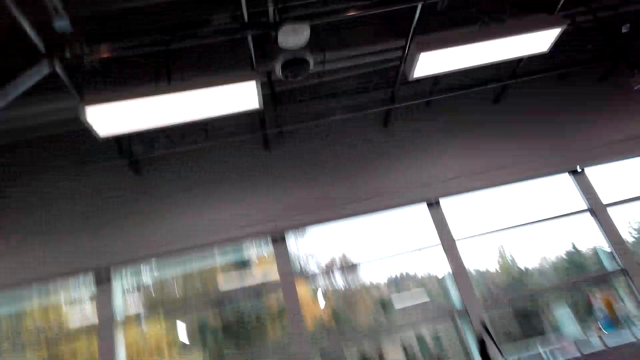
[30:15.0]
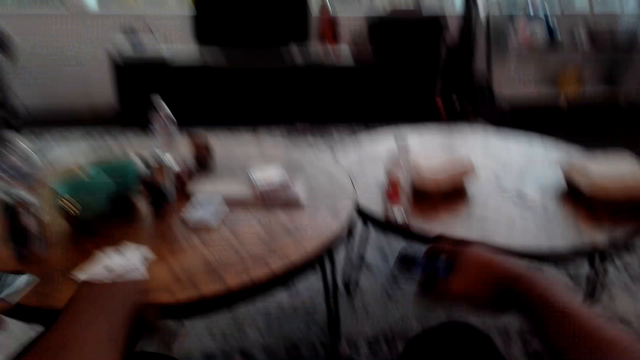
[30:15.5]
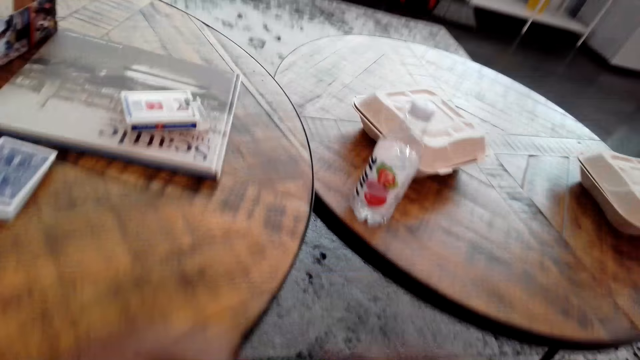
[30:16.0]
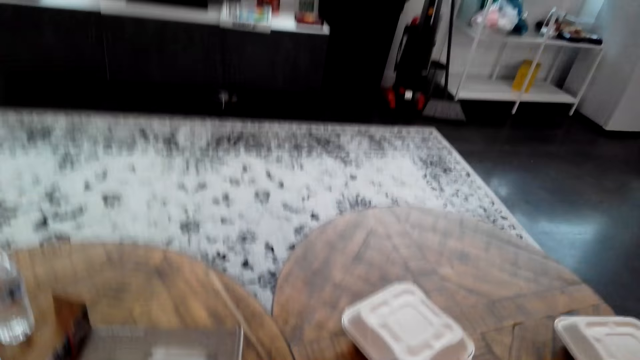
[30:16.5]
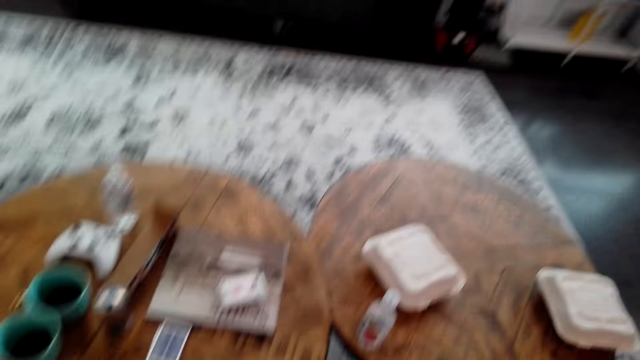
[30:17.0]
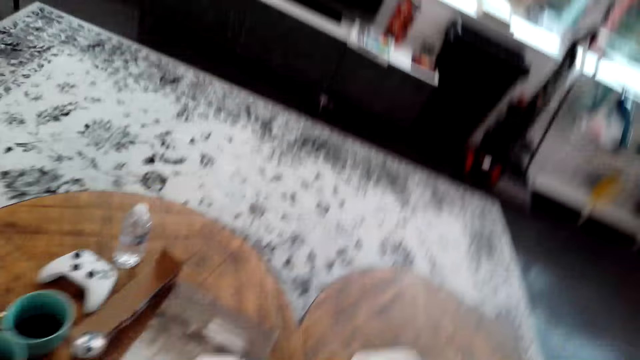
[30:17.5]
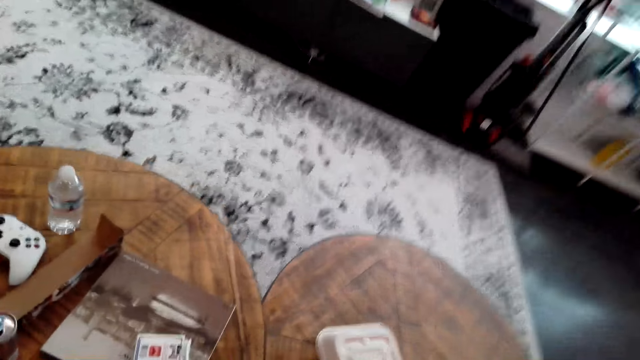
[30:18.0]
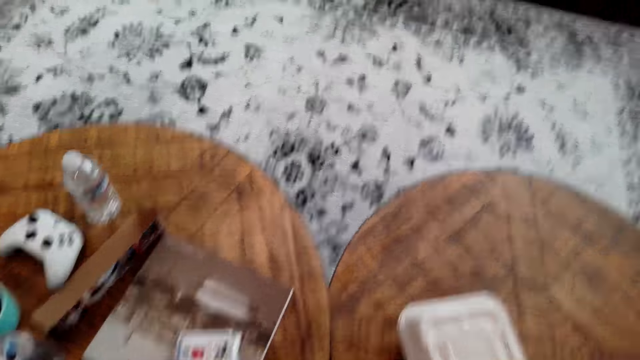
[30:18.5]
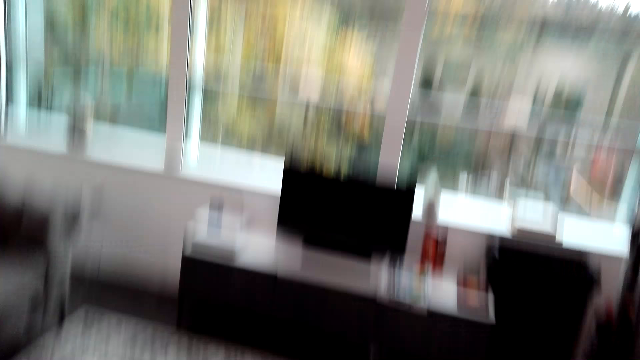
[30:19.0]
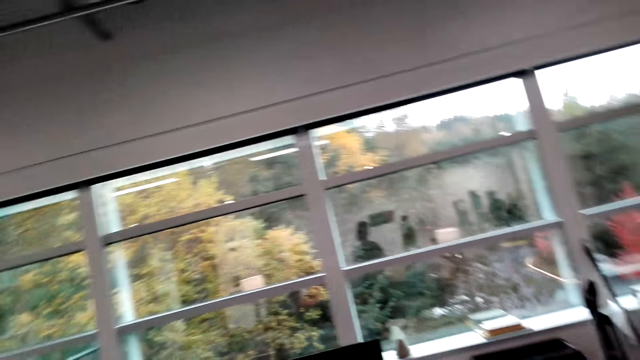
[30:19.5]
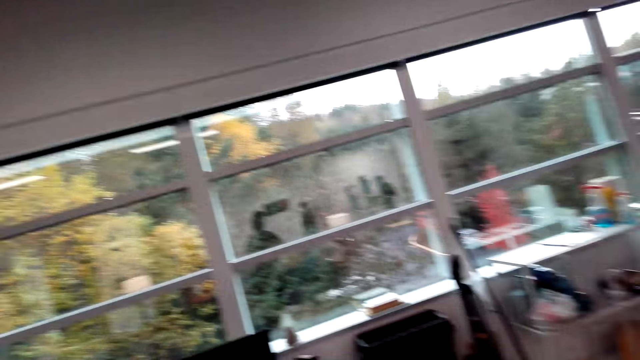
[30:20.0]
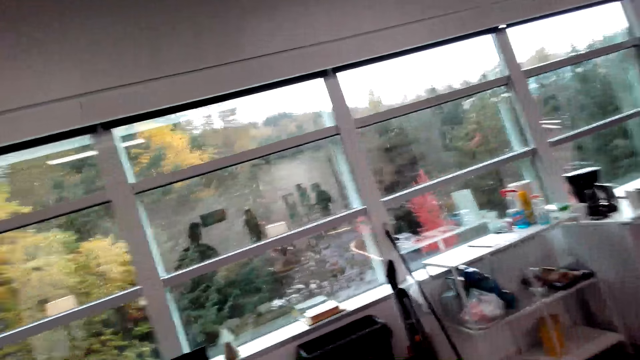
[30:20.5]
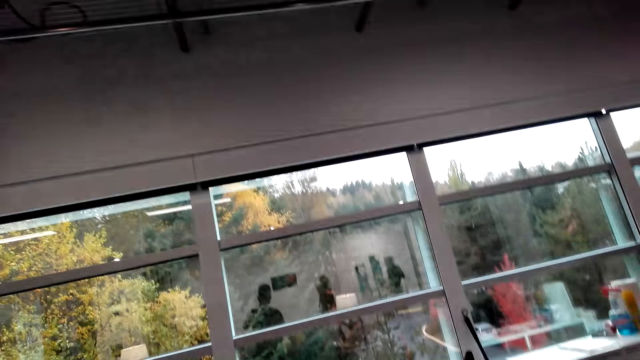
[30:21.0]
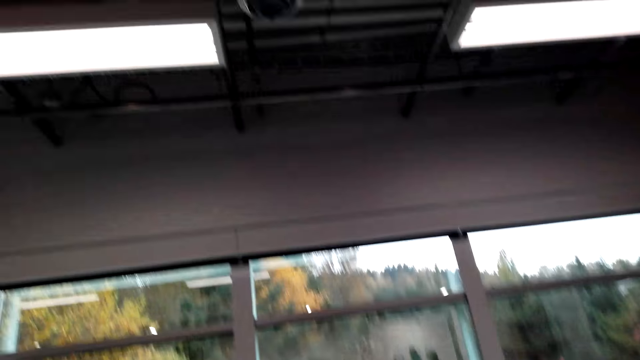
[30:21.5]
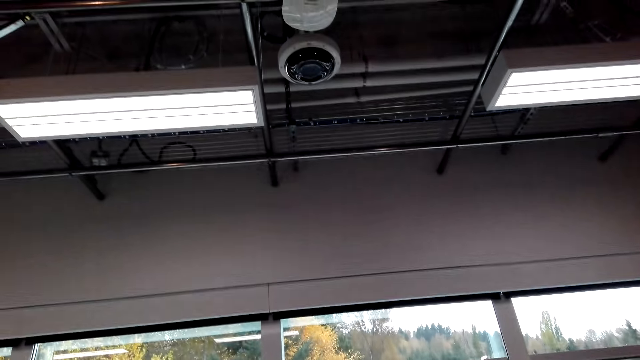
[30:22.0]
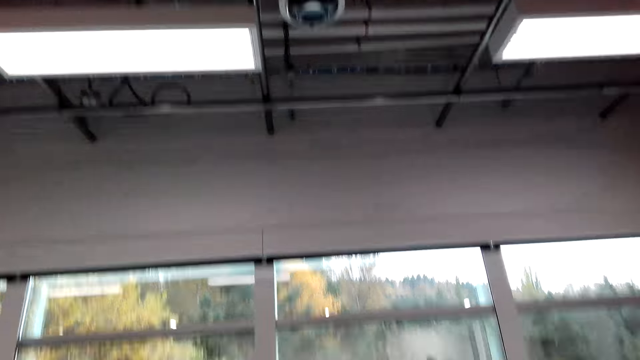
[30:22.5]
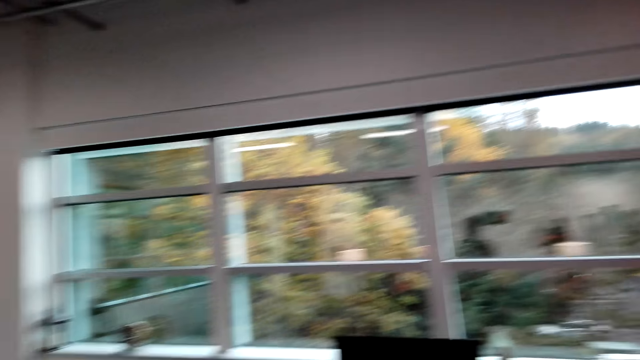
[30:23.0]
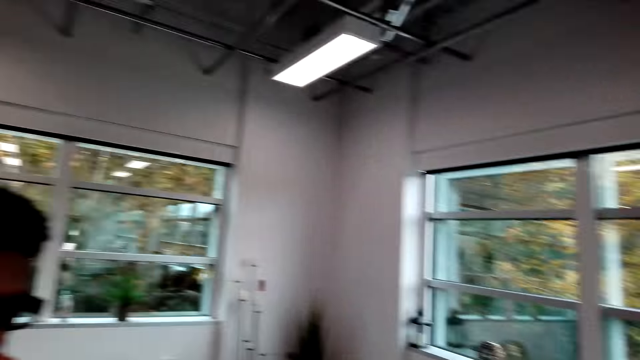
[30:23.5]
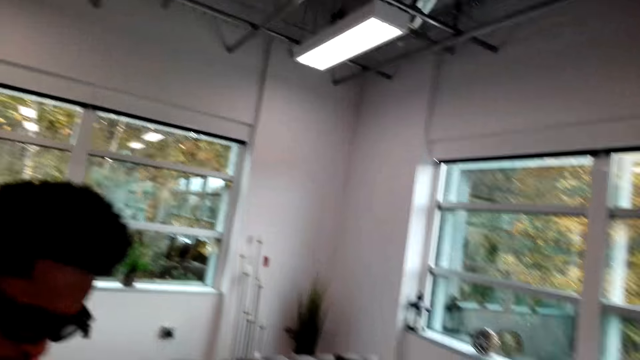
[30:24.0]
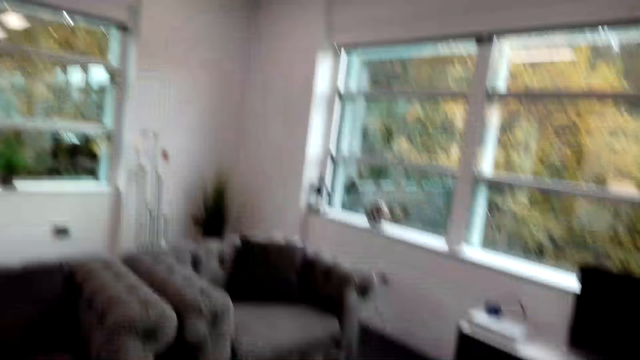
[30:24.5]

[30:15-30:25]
The camera wearer looks around the room.

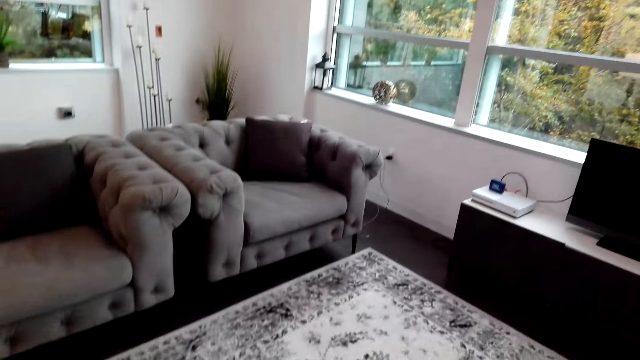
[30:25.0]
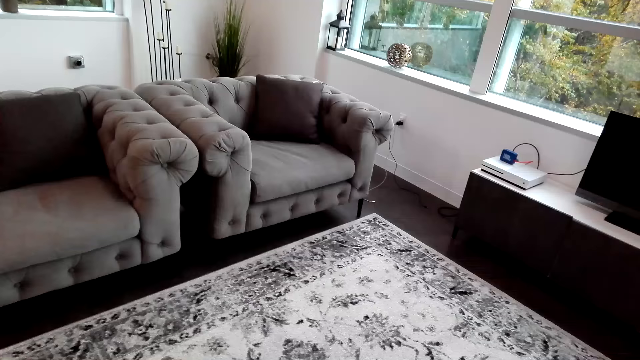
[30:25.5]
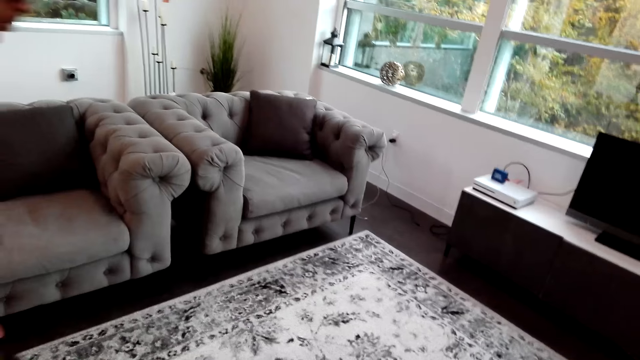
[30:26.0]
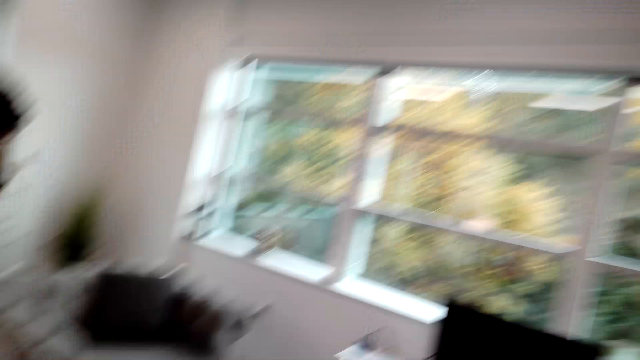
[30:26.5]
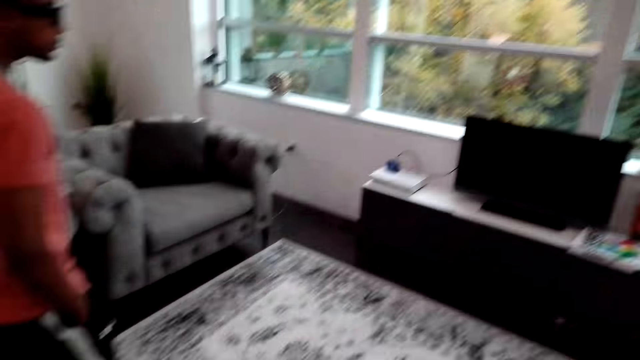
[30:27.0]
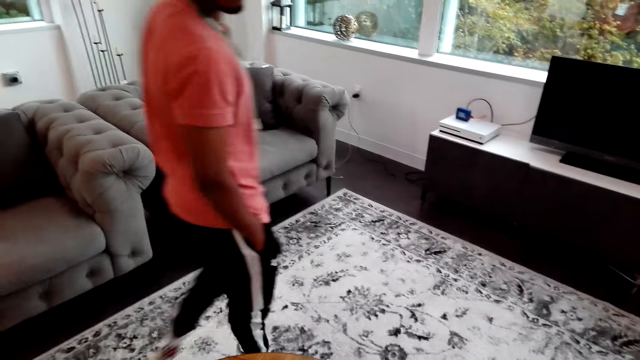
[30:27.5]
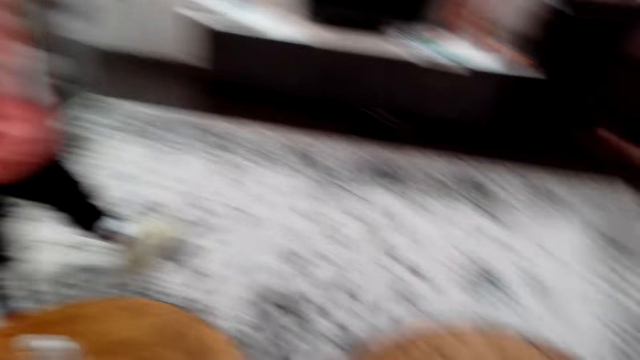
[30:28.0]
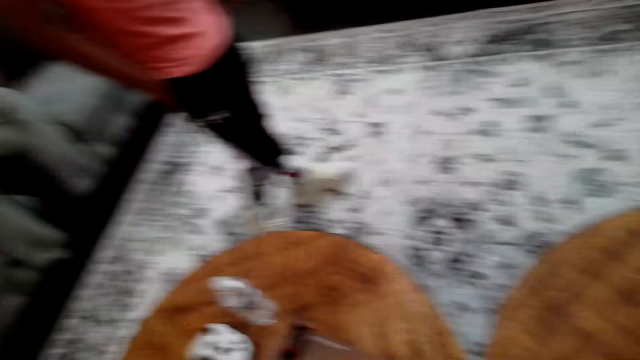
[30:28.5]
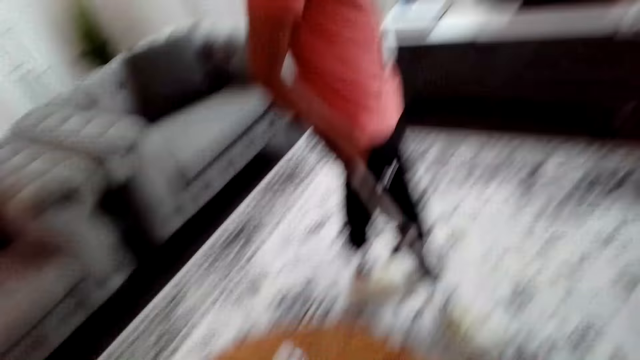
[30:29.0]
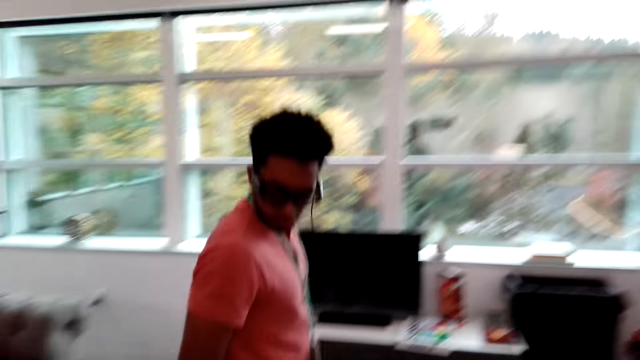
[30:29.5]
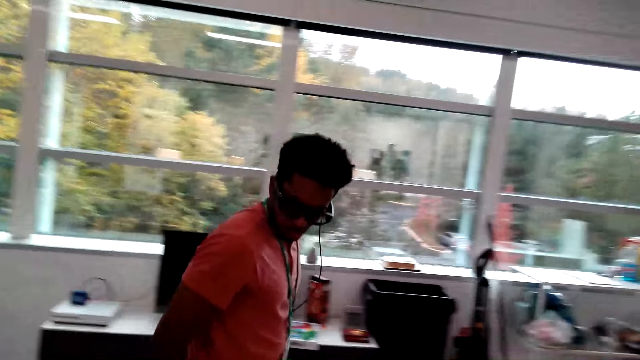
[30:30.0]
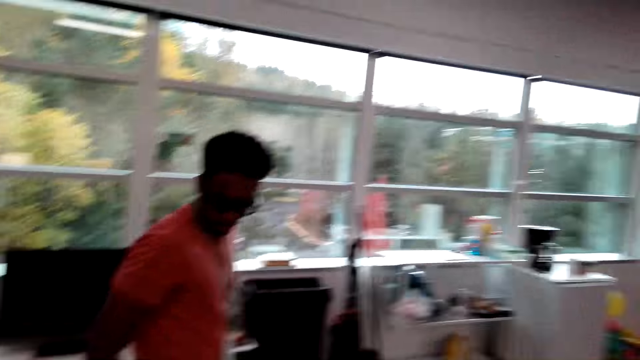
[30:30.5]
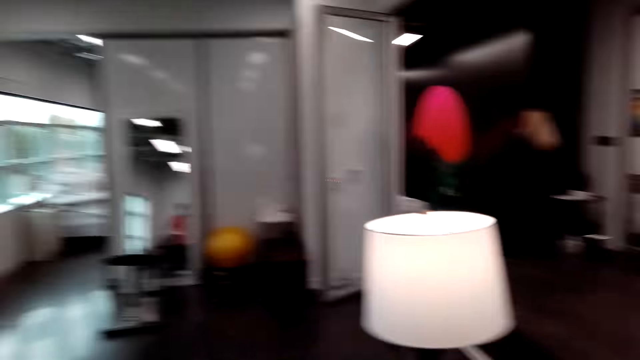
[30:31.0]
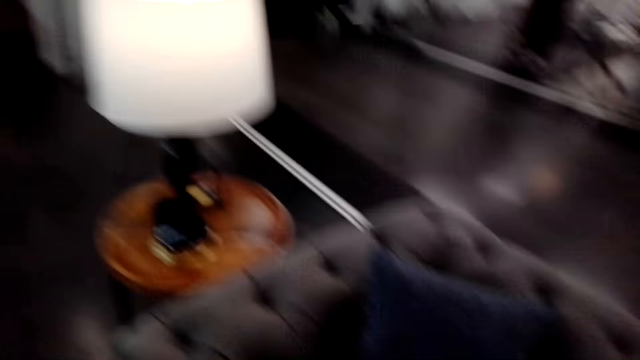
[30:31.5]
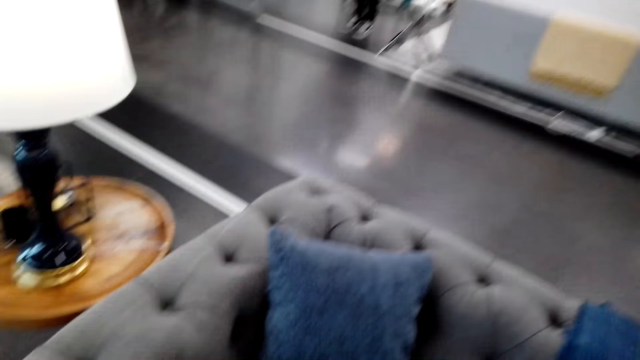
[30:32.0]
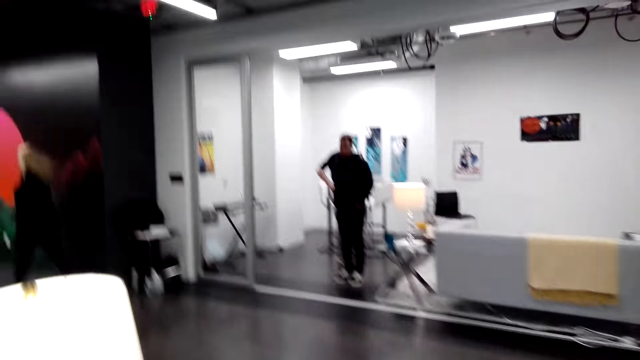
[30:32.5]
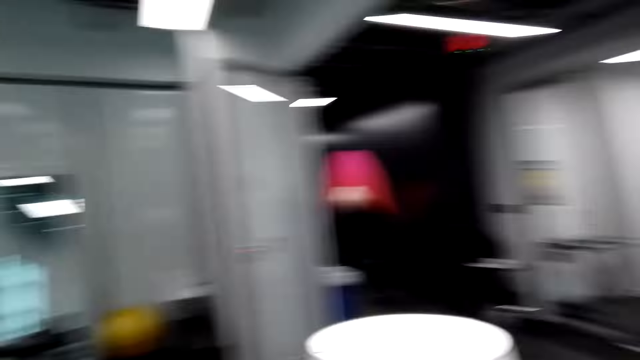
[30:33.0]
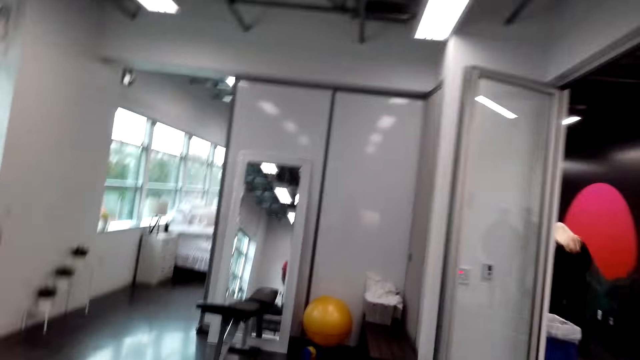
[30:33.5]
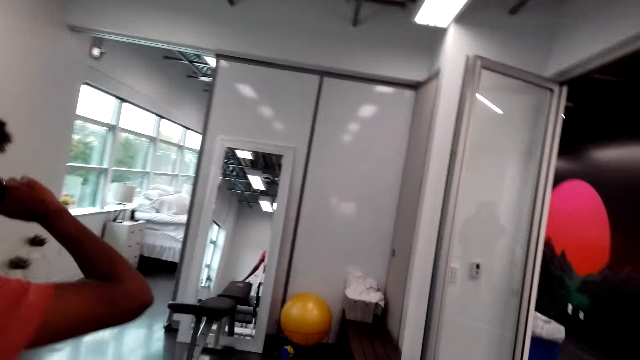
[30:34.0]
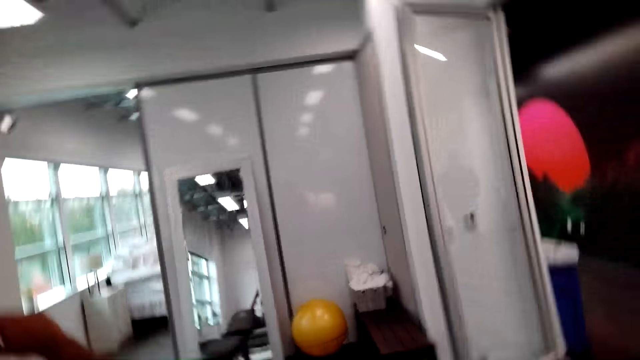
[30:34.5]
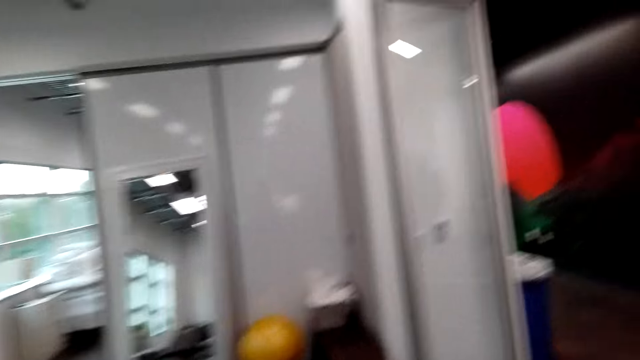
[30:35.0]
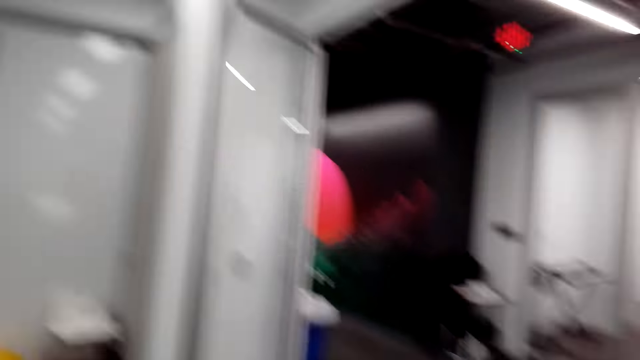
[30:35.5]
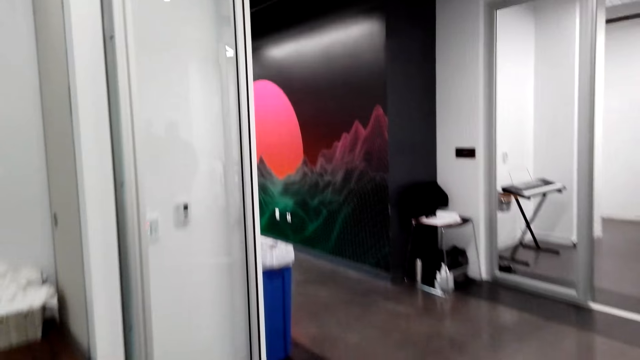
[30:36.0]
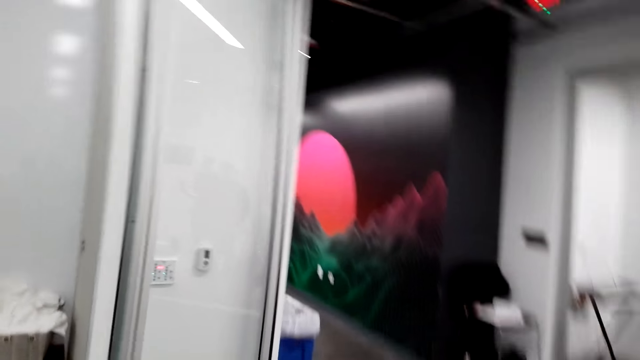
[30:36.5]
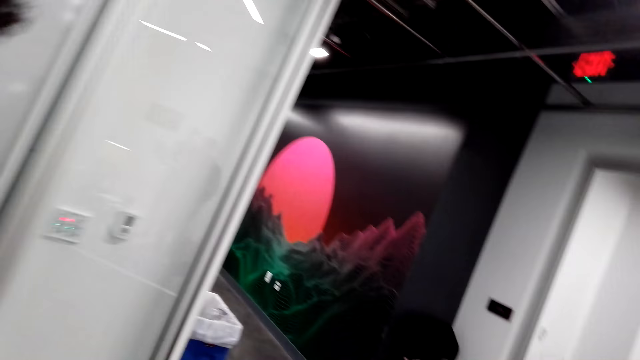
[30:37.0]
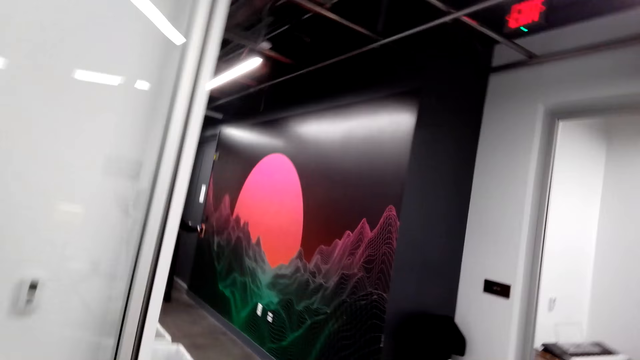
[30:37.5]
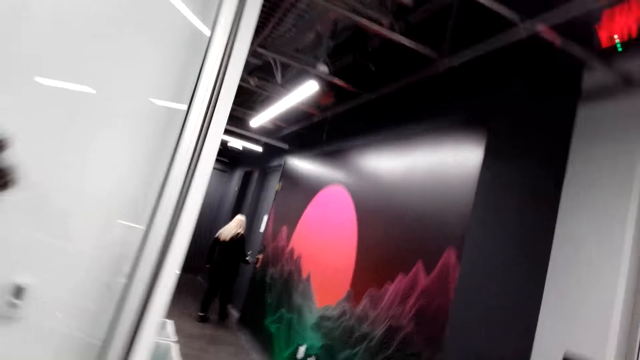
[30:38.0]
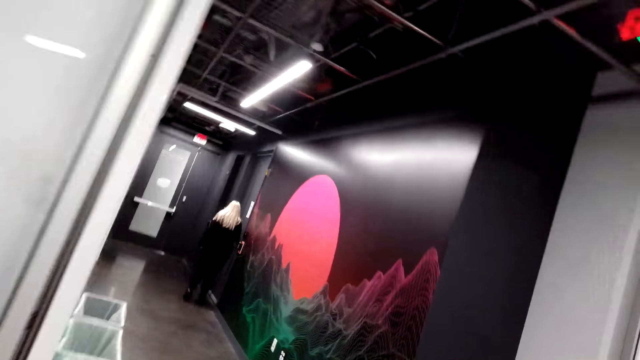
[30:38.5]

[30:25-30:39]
A man walks on the floor. The camera wearer converses with the man. They move around the house.
